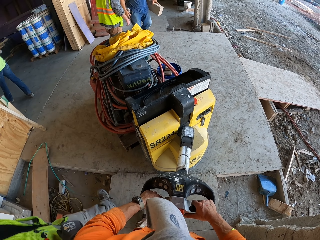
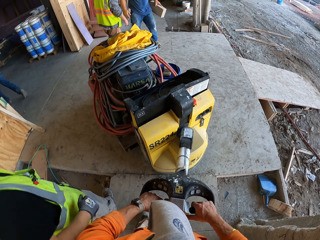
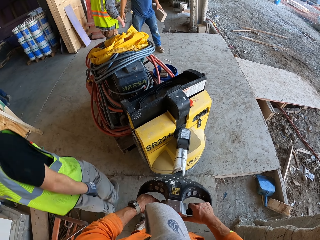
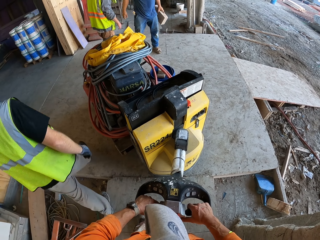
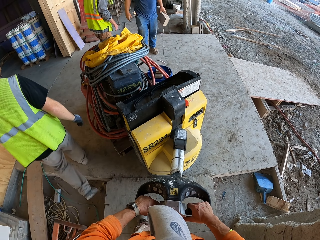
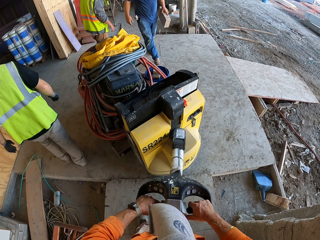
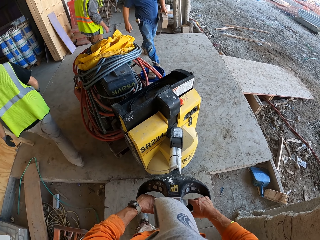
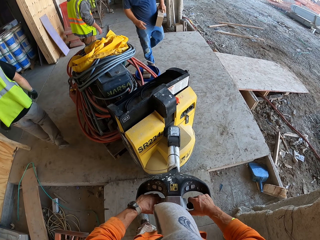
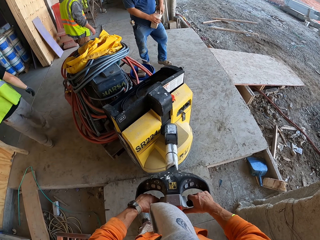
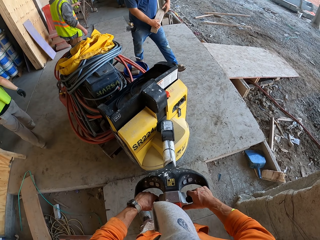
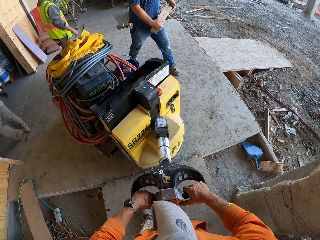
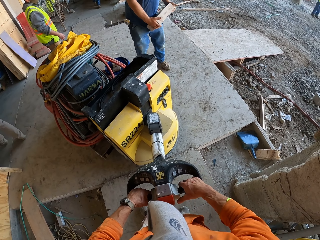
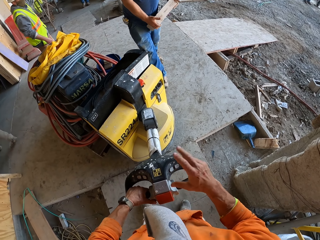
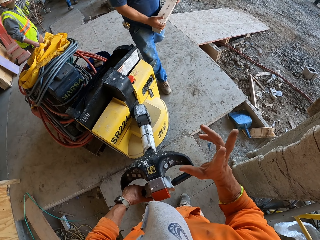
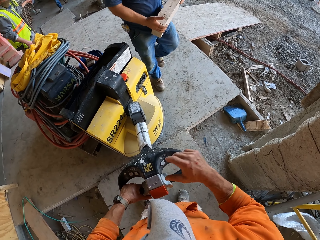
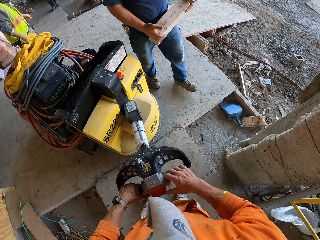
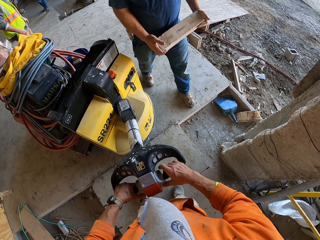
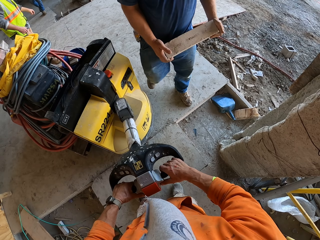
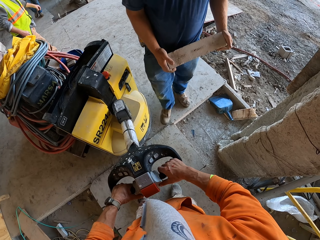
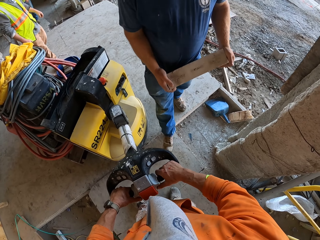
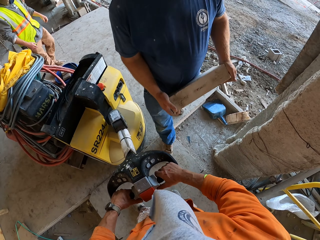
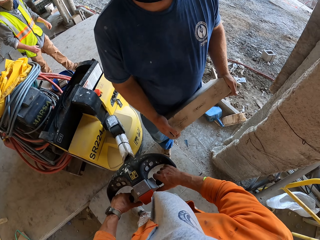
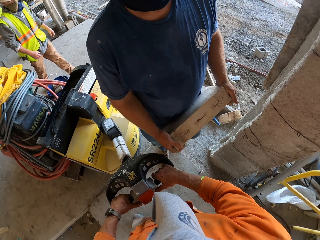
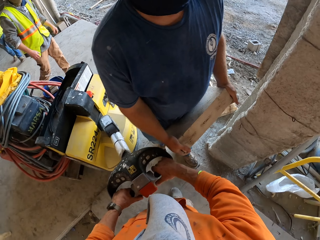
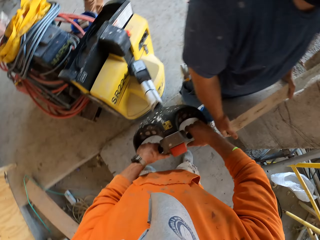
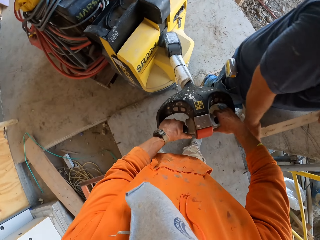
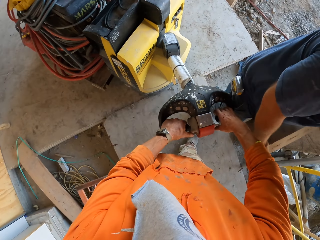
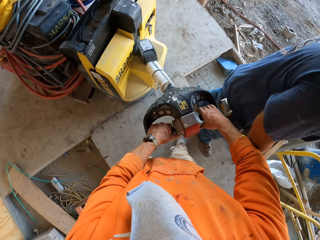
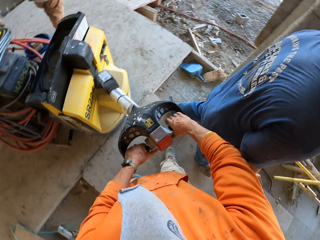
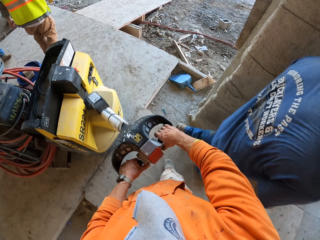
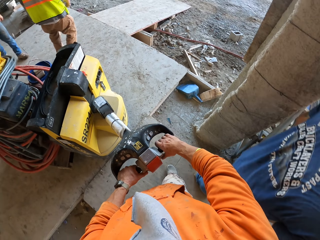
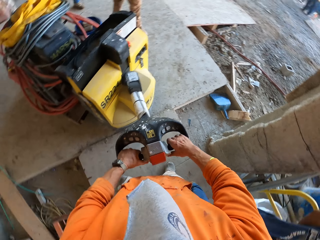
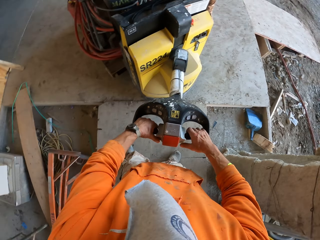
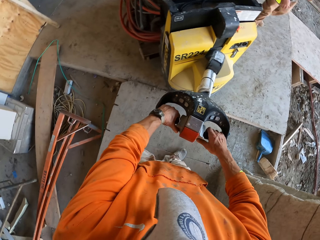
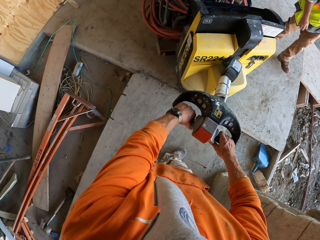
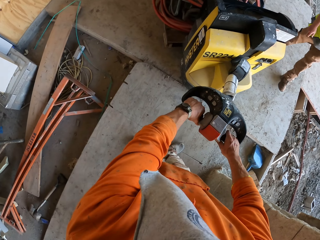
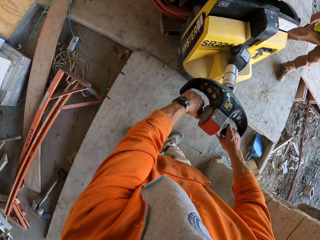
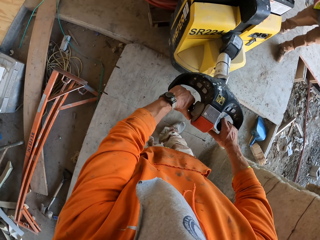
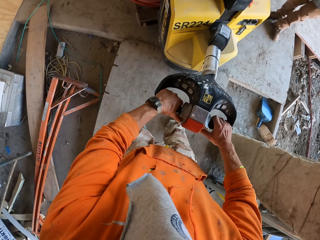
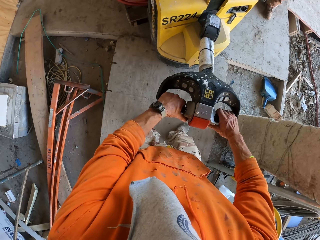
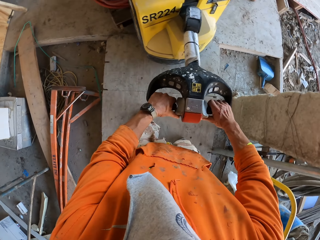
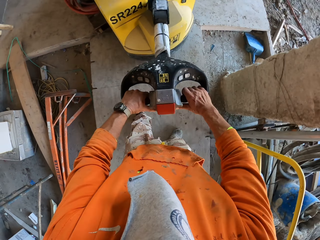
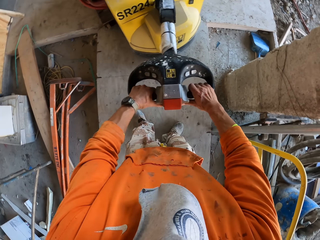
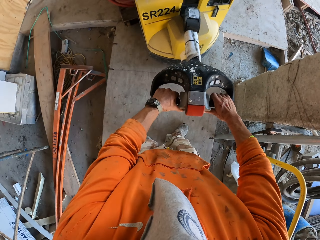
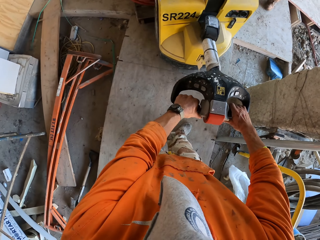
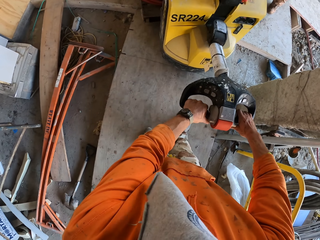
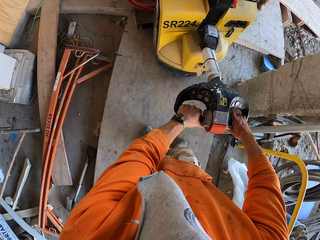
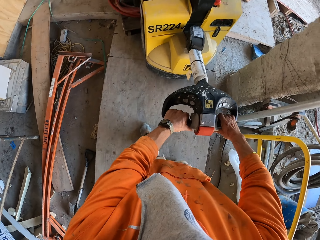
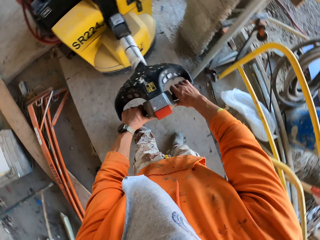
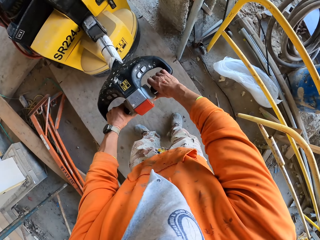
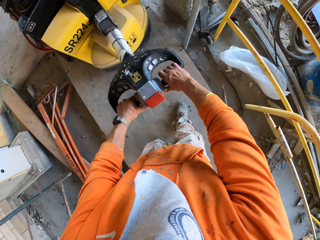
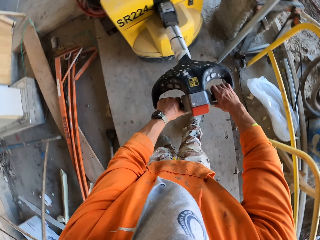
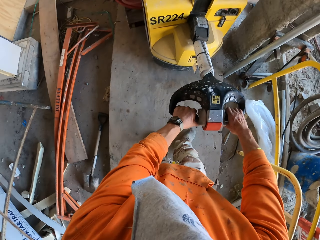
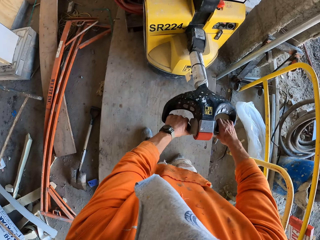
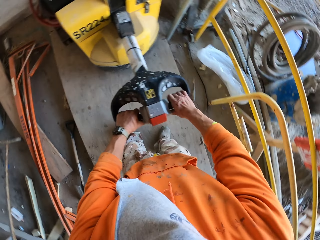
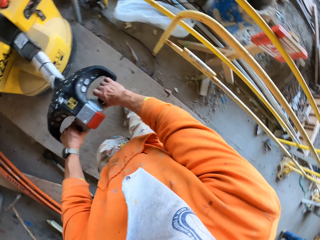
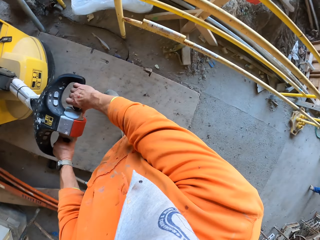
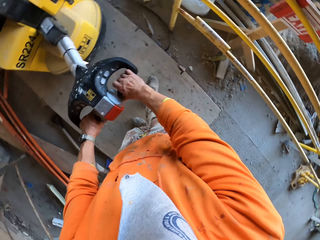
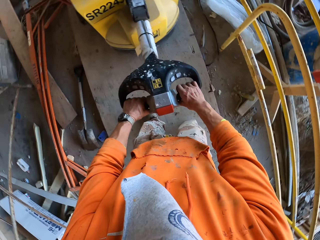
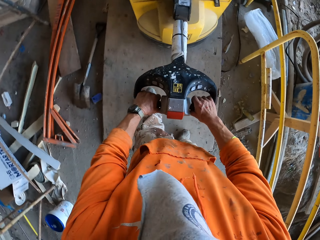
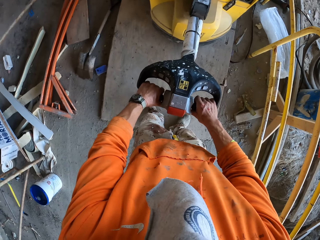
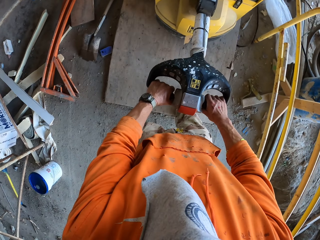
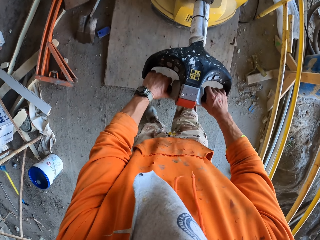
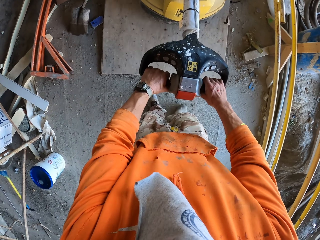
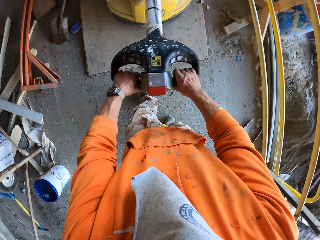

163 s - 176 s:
A person walks around the area carrying a blockboard. Another person walks in the construction area. The camera wearer raises a hand and touches the machine with both hands. They interact with a man. A third person walks near the camera wearer. The camera wearer pulls the electric pallet truck. They level the floor.

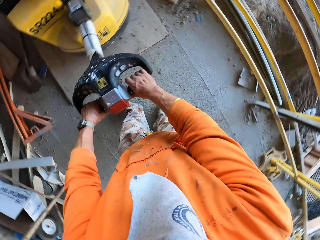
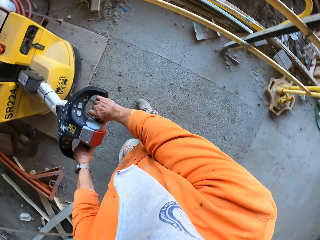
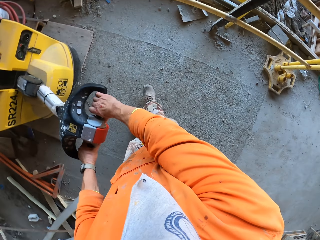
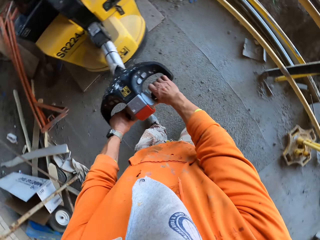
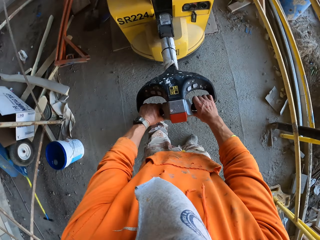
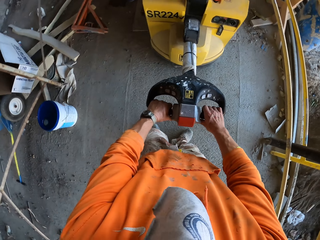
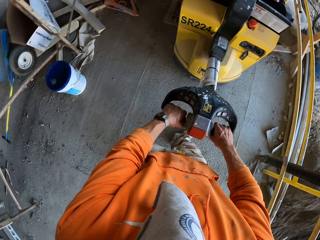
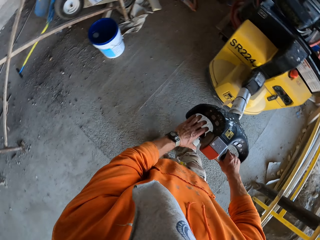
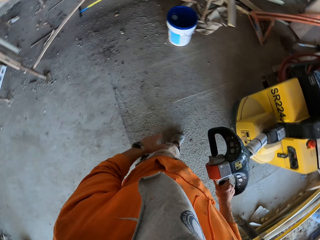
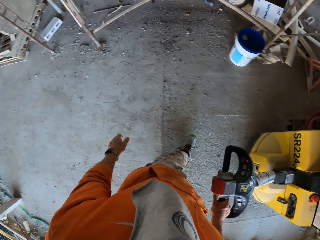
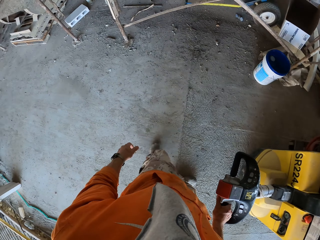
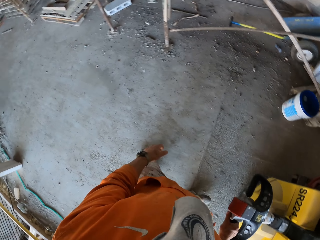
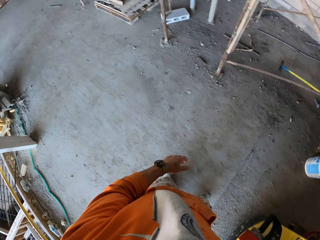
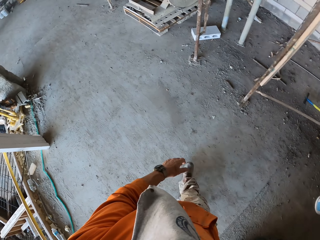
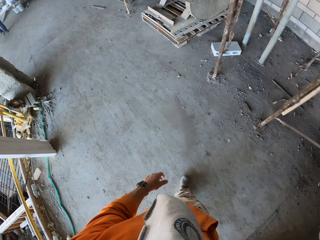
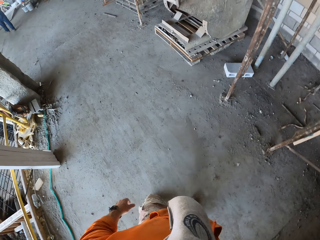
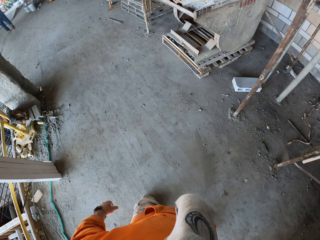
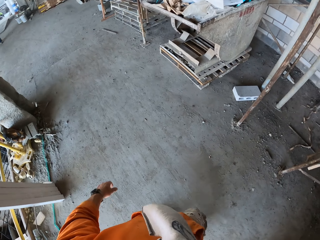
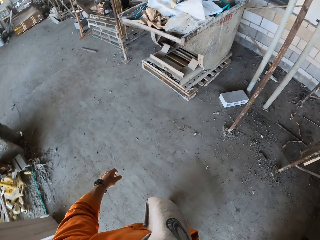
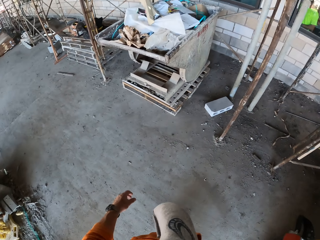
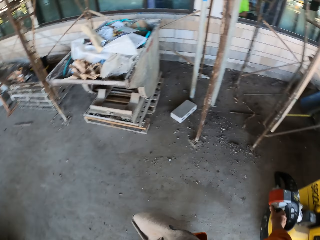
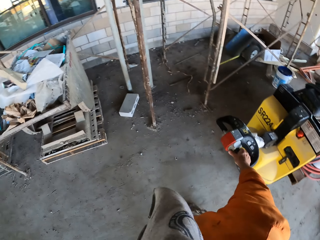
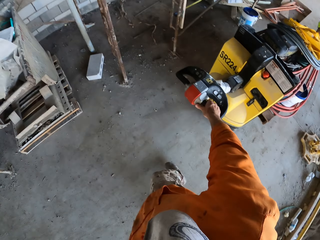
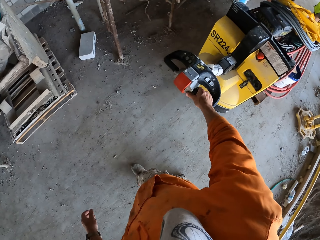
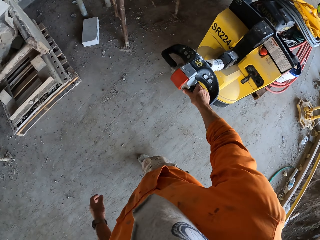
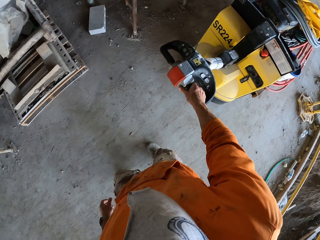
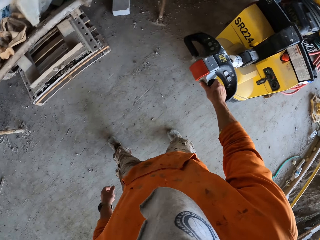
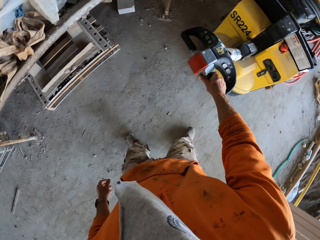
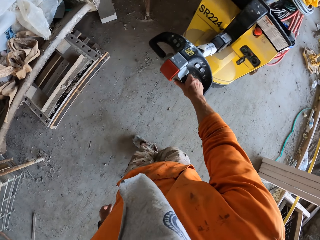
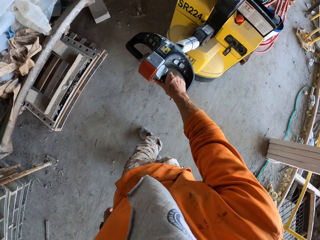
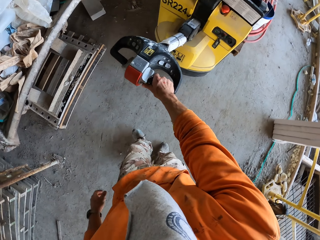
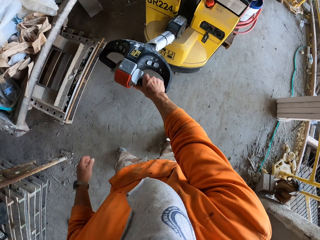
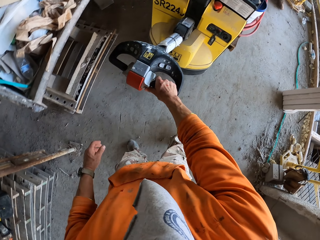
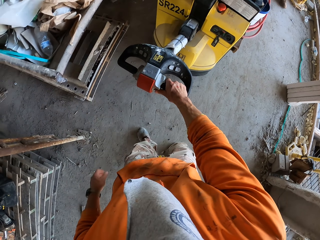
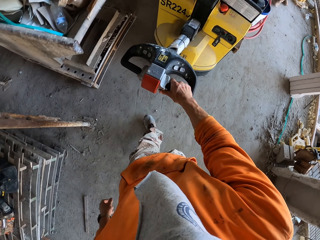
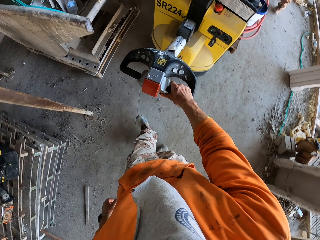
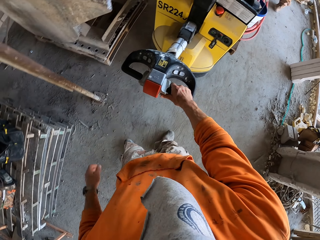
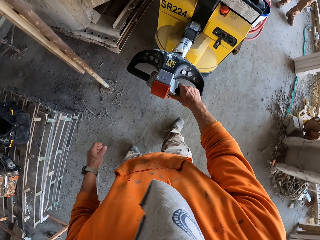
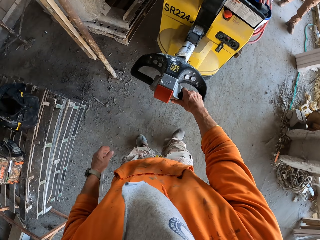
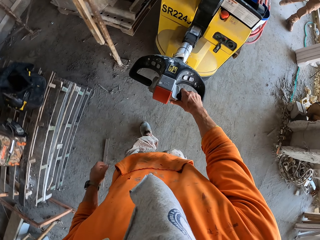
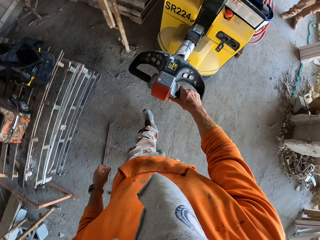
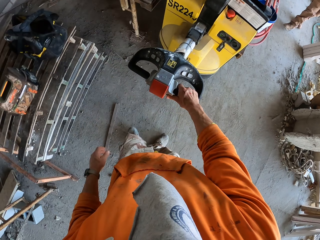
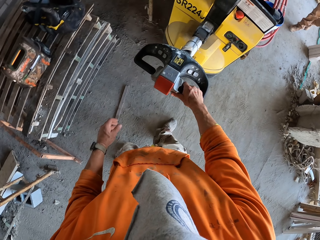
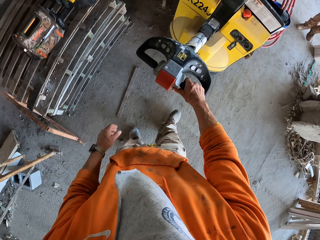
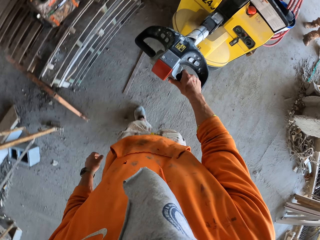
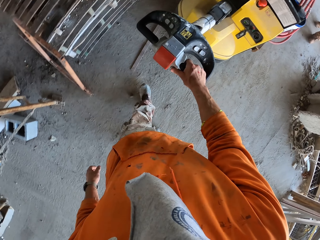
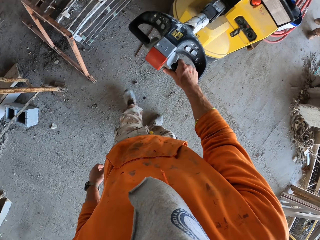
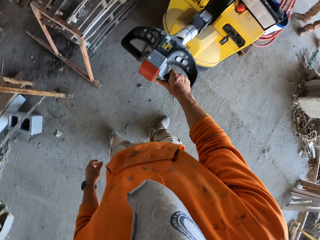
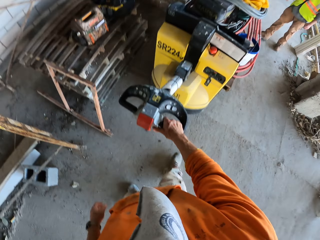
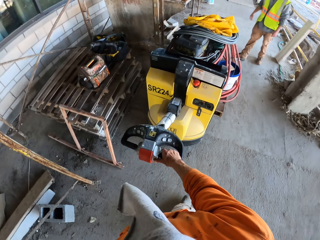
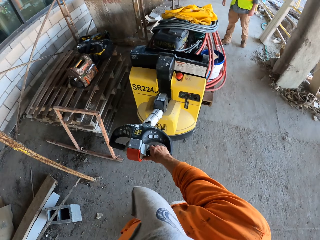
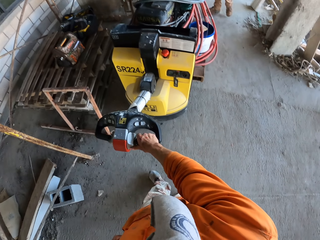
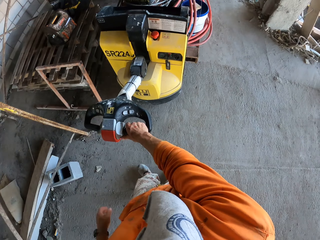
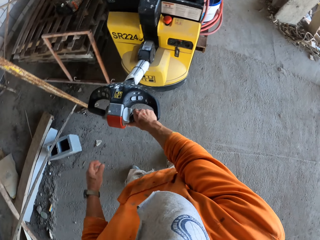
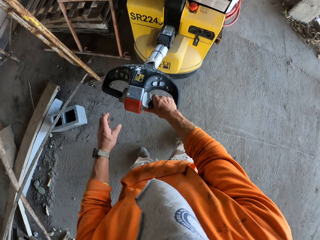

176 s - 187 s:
The camera wearer removes a hand from the floor grinding machine handle. They level the floor.
